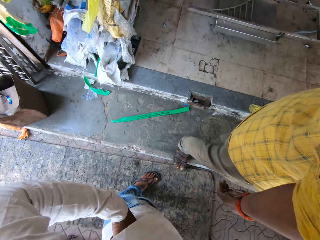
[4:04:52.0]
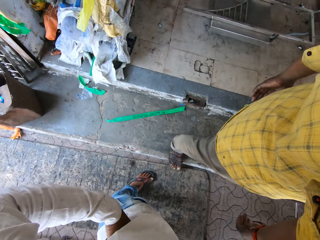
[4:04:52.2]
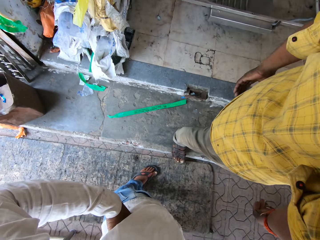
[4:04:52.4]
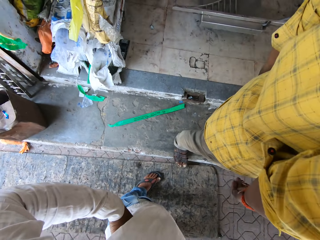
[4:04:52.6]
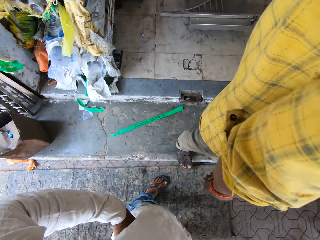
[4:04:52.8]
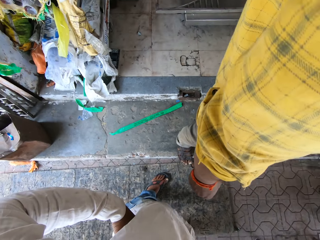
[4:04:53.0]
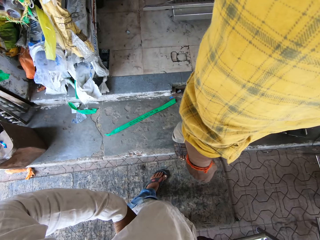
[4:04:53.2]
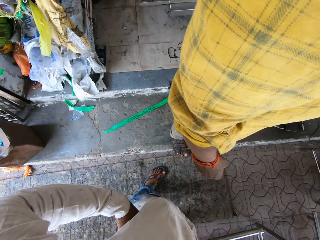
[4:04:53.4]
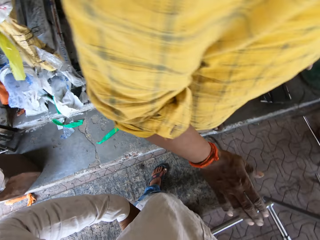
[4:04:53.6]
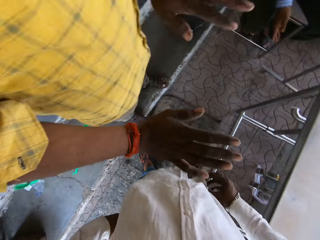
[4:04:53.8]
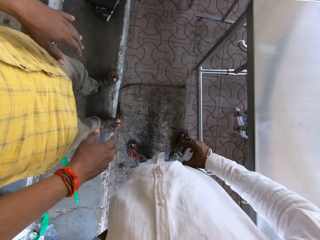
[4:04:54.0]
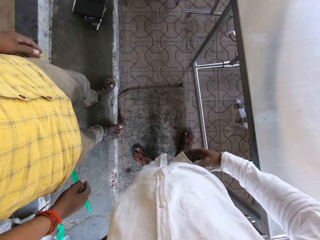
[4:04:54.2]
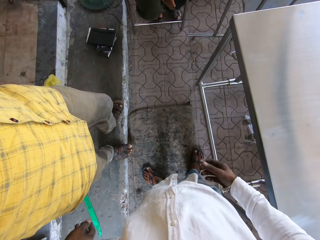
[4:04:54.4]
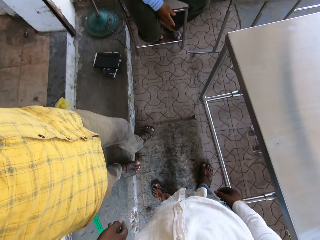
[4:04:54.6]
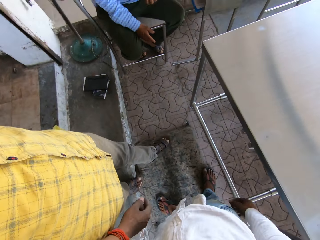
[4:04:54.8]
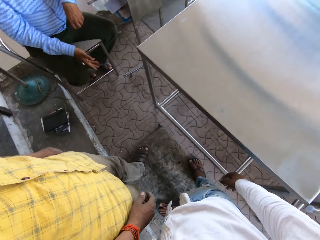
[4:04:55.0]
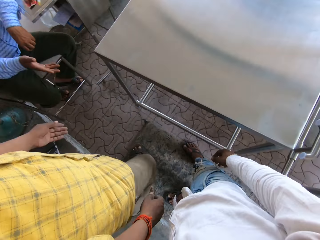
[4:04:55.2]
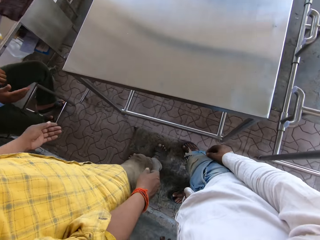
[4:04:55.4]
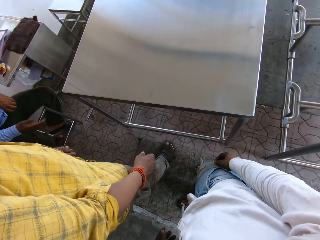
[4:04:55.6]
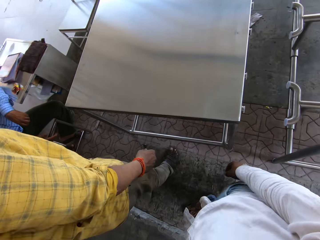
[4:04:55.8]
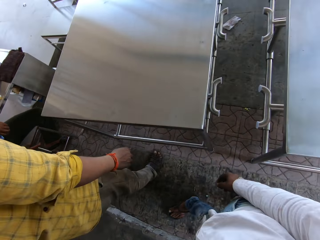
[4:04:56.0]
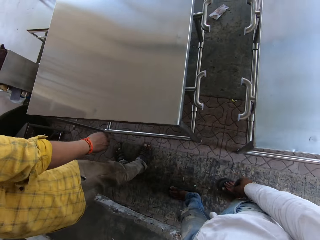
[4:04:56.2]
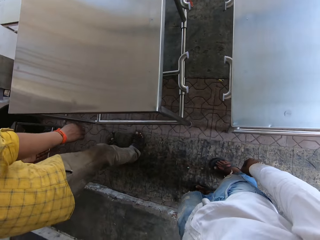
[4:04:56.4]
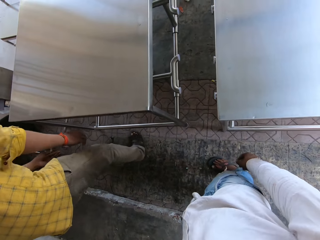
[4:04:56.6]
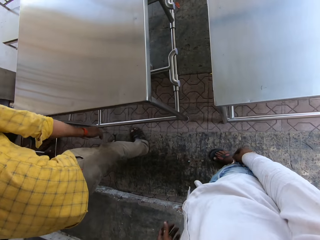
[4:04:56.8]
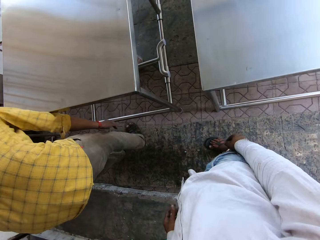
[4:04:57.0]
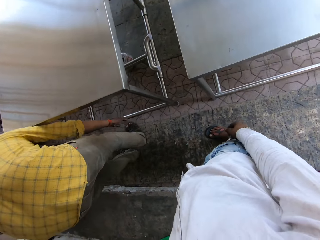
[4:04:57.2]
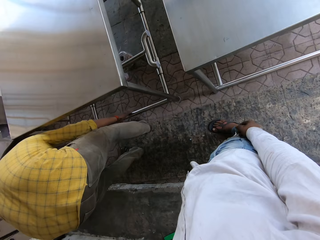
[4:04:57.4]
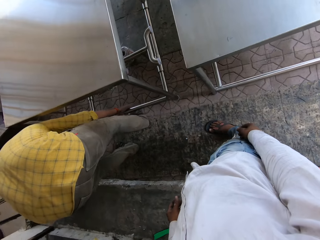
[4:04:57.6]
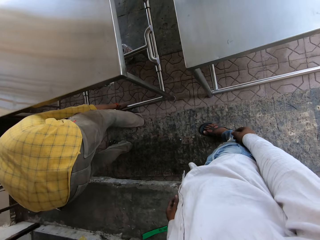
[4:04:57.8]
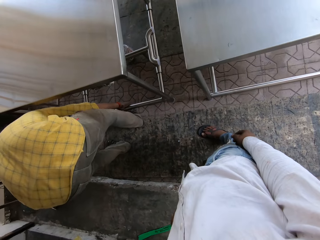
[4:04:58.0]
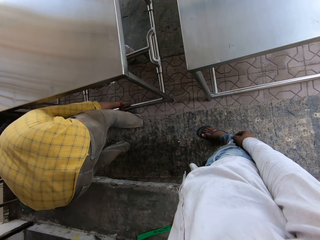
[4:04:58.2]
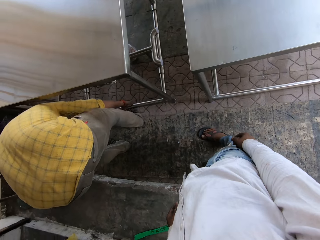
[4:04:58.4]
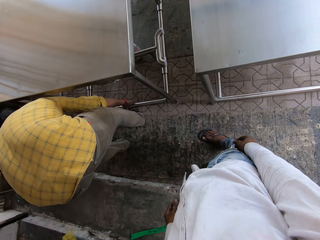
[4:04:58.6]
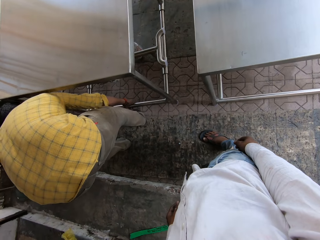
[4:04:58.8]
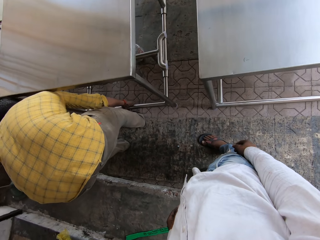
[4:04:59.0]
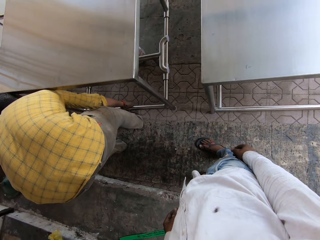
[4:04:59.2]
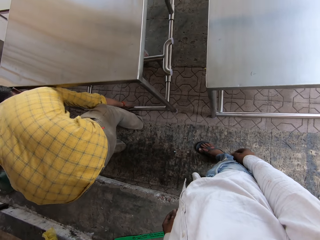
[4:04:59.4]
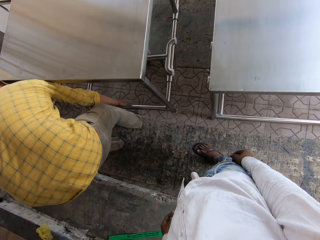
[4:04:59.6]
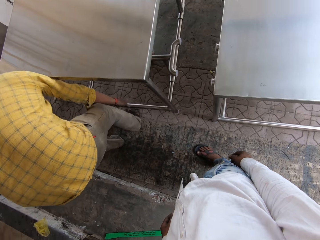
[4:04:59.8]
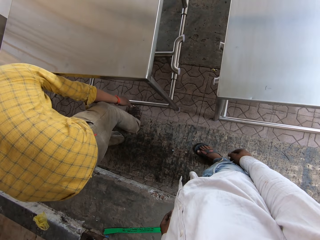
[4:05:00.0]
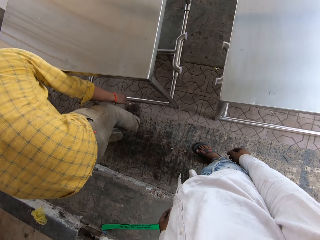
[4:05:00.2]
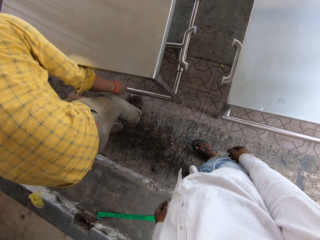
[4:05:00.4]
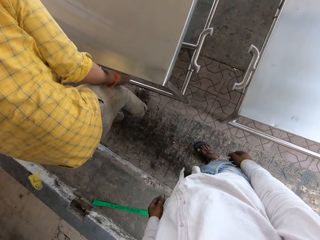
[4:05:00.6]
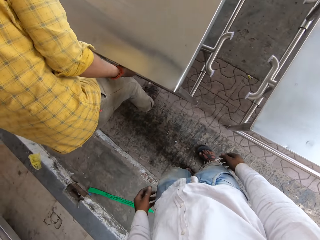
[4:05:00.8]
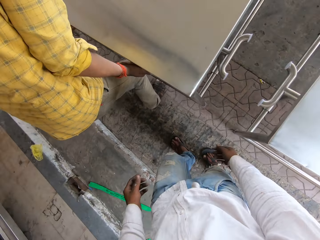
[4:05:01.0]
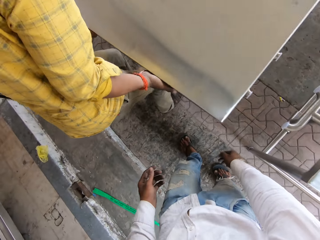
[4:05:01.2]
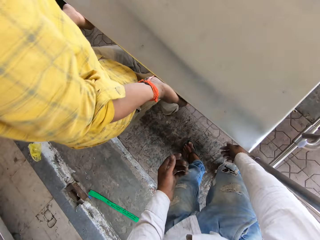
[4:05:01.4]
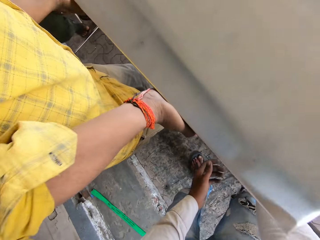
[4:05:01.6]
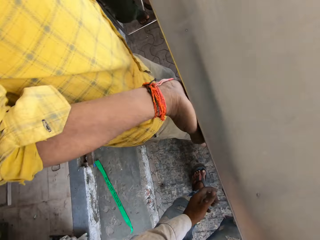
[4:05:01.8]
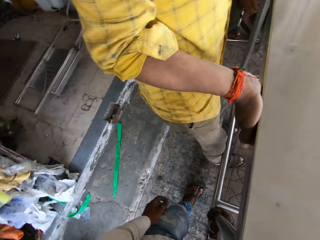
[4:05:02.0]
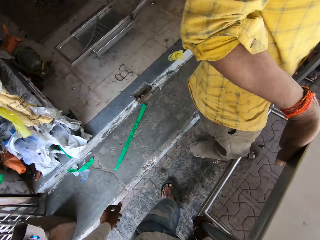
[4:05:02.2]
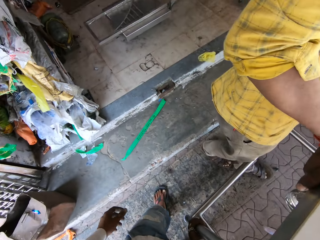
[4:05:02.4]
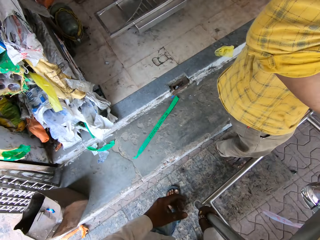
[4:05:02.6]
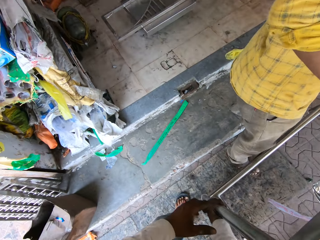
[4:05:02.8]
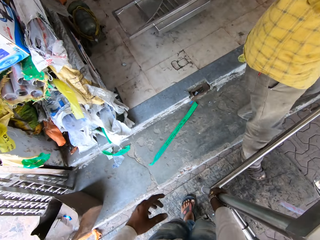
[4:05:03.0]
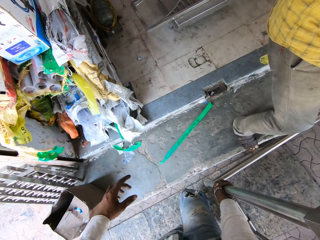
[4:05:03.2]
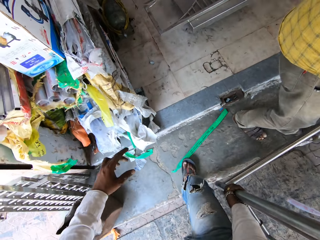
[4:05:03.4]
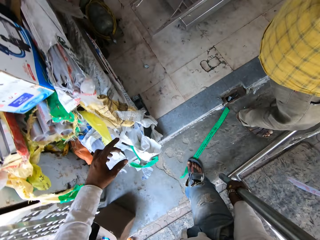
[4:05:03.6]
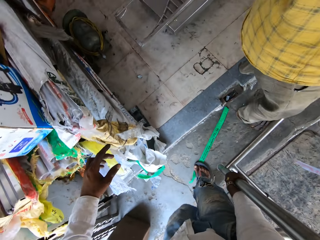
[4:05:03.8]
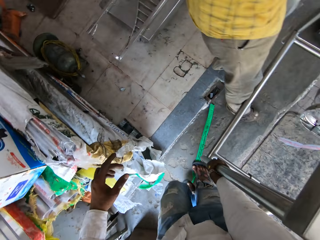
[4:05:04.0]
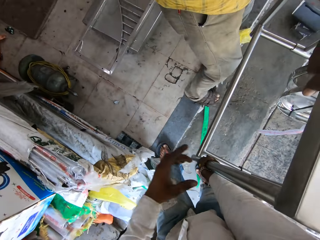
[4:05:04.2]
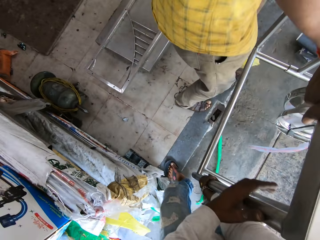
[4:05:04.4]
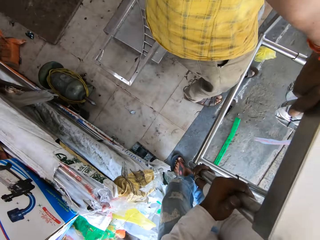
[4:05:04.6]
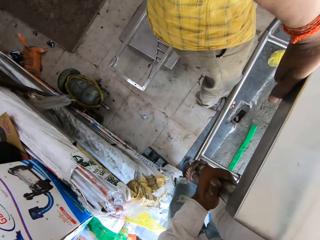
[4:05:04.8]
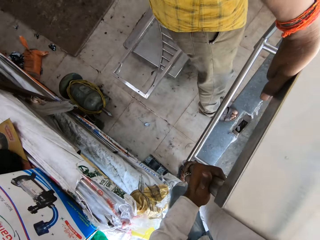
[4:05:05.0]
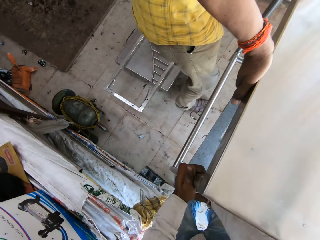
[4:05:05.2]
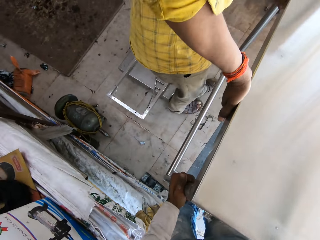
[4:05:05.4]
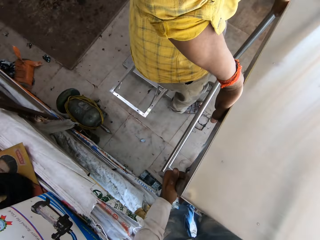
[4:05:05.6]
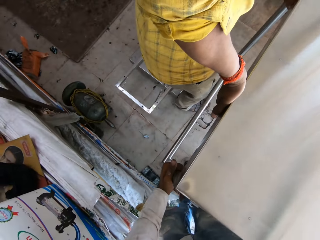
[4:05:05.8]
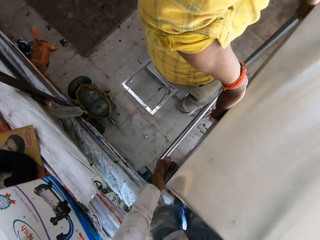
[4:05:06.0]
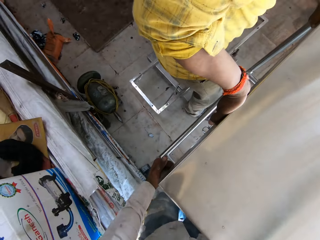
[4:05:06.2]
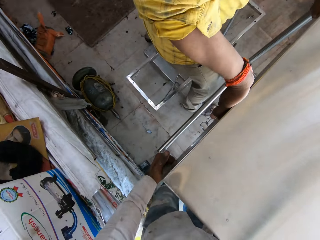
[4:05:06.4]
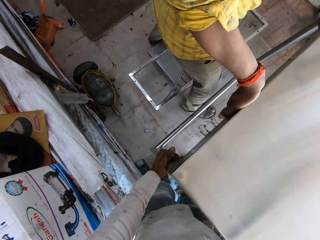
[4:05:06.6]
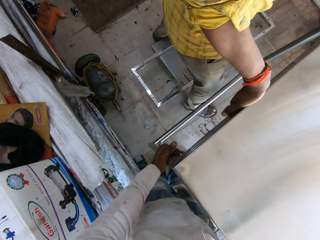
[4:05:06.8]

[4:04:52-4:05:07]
The camera wearer interacts with a man. They walk around. The man holds the table. The man carries the table. The camera wearer carries the table. The man carries the table. The man walks around. The camera wearer walks around.

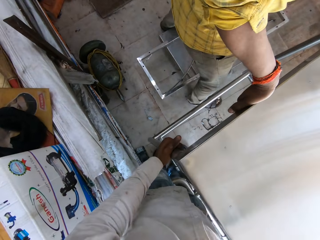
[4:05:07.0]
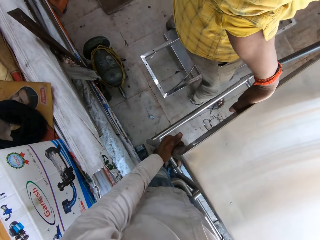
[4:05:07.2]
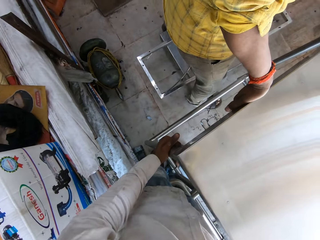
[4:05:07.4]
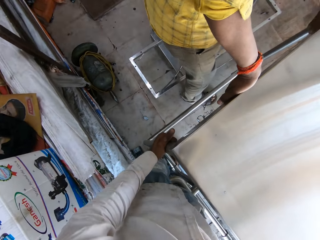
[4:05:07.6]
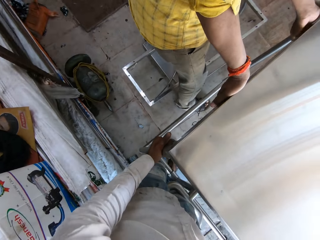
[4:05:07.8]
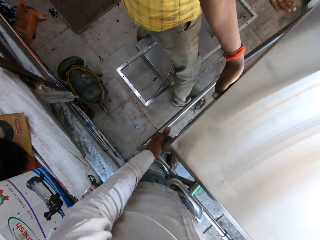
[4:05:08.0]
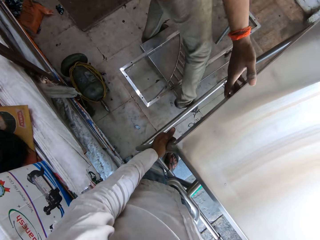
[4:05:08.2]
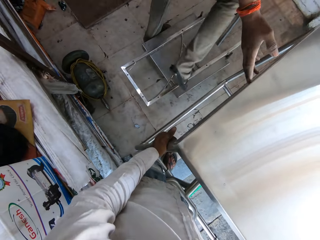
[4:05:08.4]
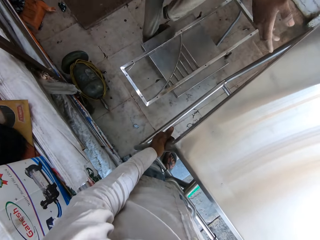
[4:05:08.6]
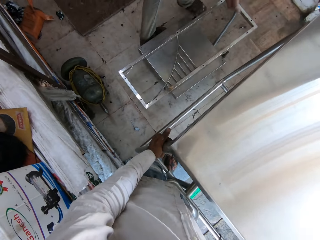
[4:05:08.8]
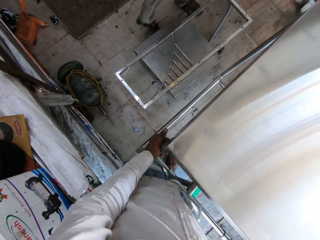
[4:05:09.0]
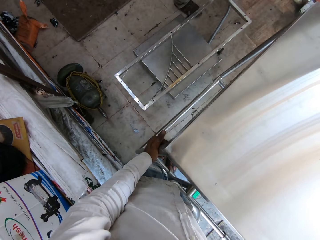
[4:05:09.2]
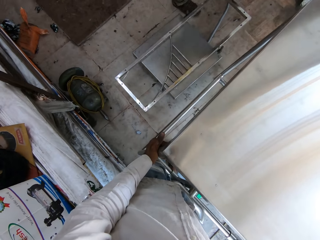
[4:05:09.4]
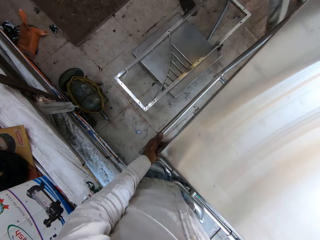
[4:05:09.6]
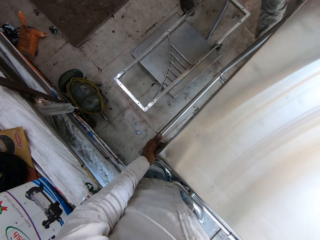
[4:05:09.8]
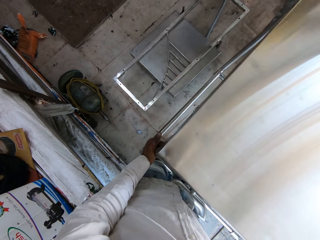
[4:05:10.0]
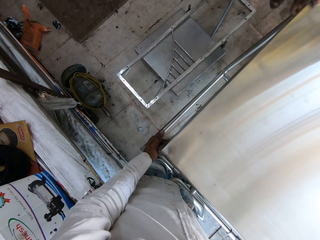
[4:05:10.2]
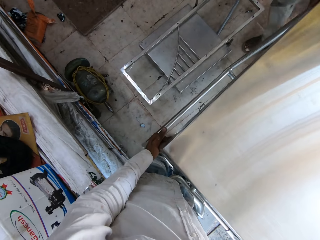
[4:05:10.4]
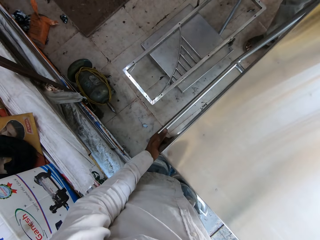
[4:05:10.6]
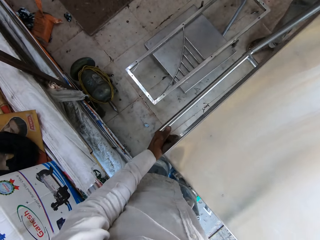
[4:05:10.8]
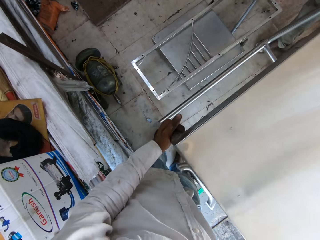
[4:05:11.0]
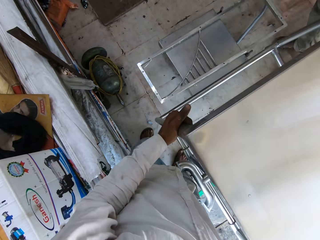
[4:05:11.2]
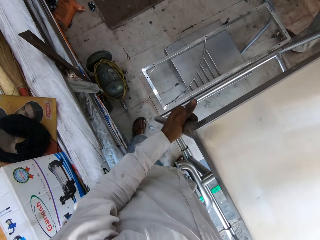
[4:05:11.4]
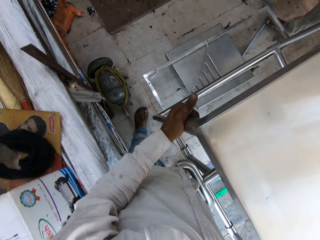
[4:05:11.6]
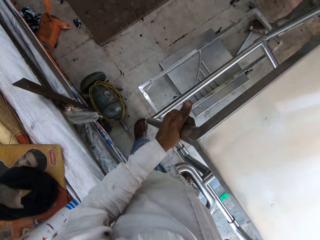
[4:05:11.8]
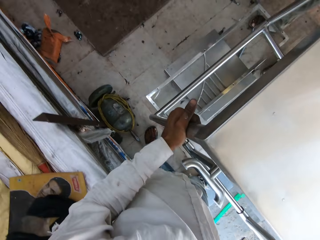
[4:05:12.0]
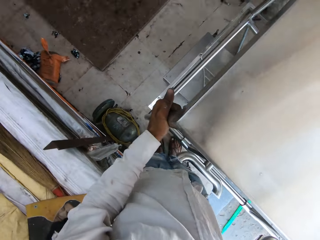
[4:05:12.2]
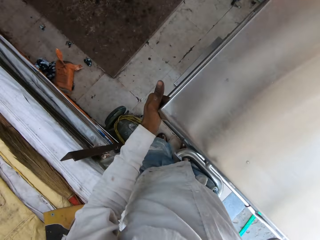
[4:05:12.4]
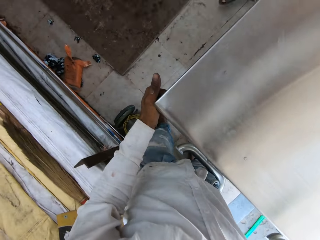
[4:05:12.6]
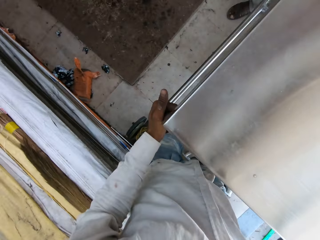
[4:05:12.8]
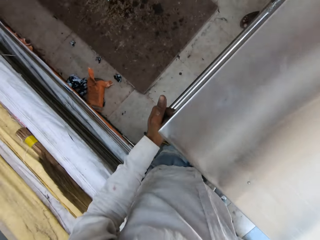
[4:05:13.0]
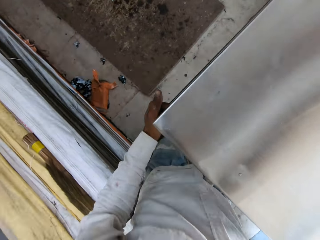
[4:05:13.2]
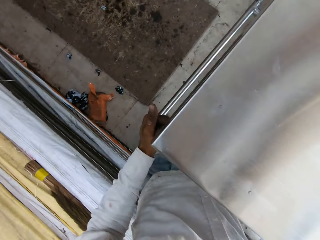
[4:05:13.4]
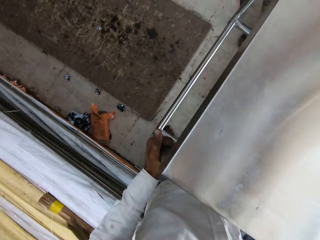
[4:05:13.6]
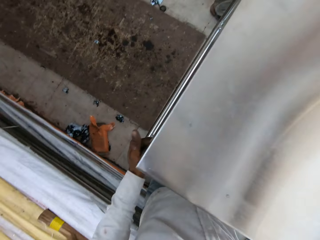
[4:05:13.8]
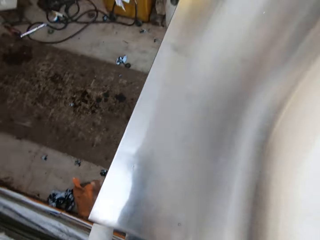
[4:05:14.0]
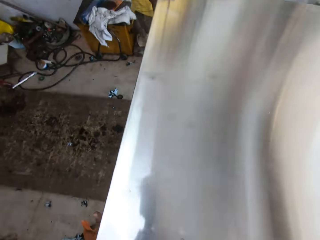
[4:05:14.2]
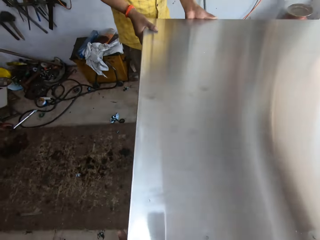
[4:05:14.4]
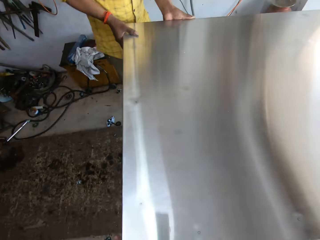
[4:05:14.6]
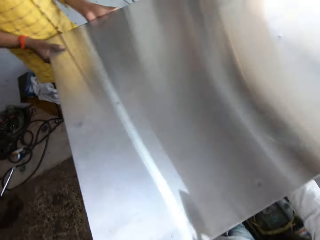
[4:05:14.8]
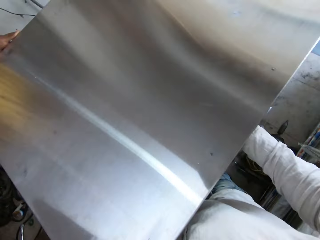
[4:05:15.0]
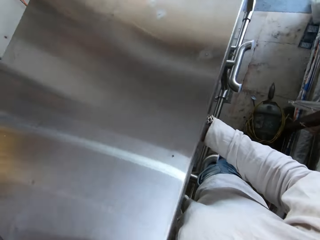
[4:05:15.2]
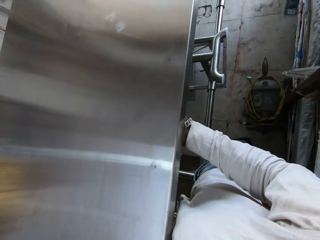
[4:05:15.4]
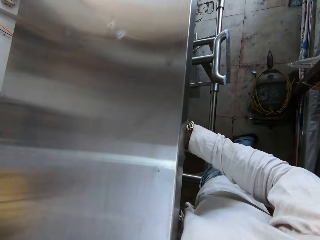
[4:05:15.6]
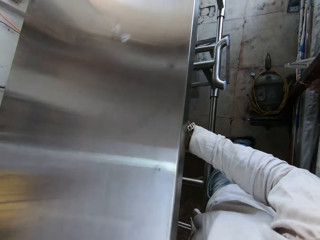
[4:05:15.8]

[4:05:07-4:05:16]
The camera wearer puts the table down. A man puts the table down. The man carries a table. The camera wearer carries the table with the man.
